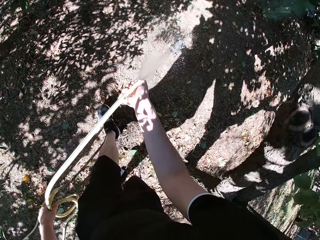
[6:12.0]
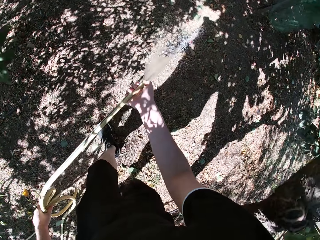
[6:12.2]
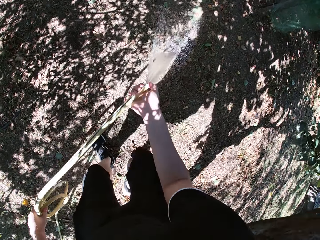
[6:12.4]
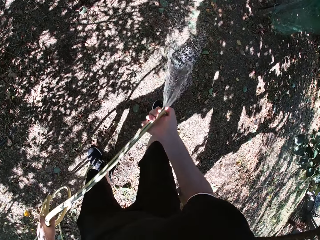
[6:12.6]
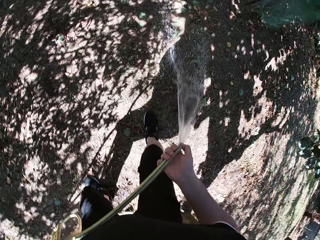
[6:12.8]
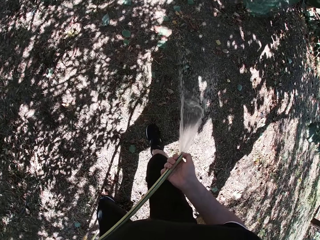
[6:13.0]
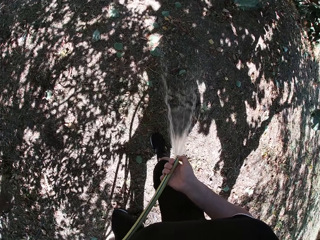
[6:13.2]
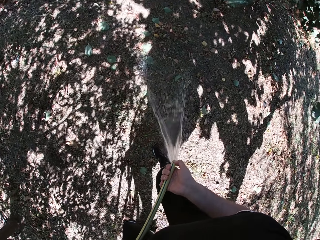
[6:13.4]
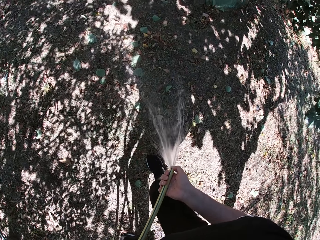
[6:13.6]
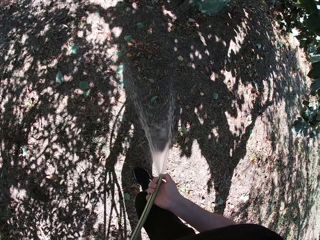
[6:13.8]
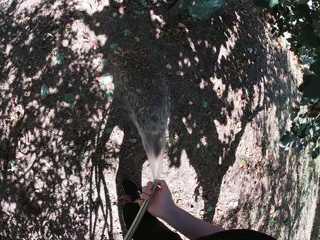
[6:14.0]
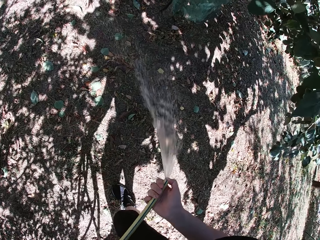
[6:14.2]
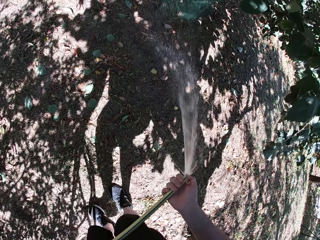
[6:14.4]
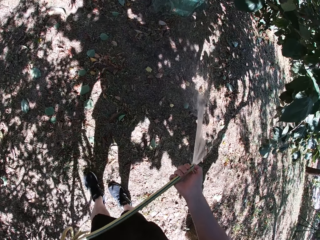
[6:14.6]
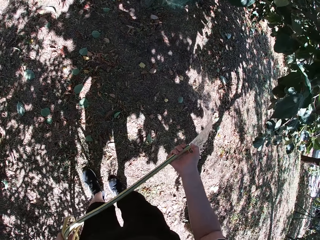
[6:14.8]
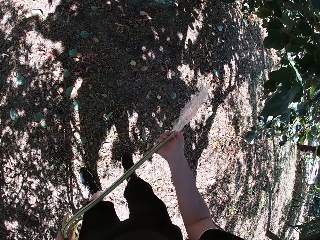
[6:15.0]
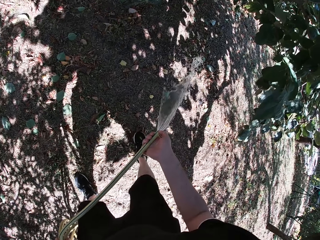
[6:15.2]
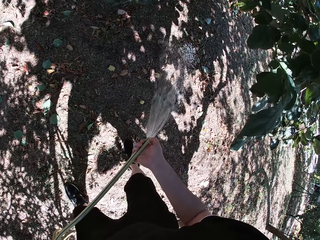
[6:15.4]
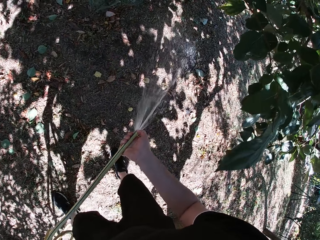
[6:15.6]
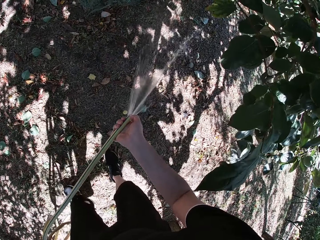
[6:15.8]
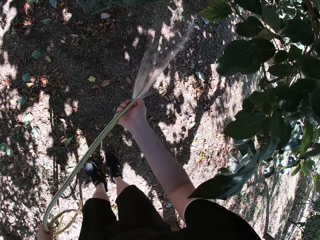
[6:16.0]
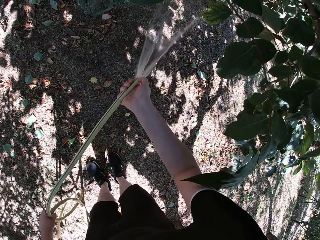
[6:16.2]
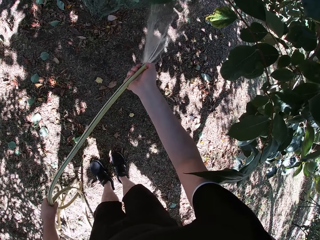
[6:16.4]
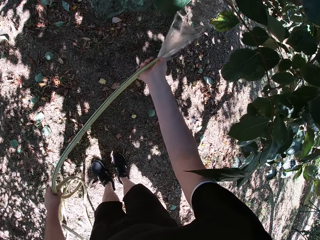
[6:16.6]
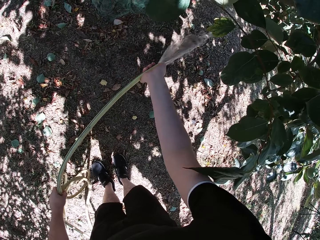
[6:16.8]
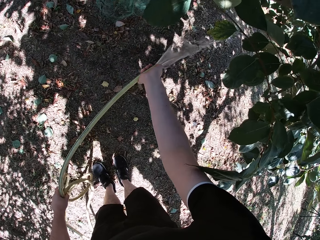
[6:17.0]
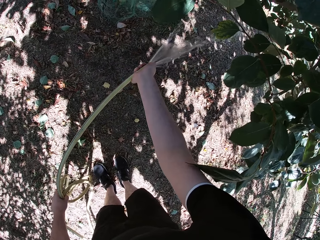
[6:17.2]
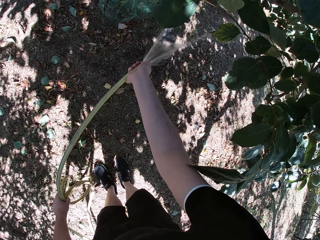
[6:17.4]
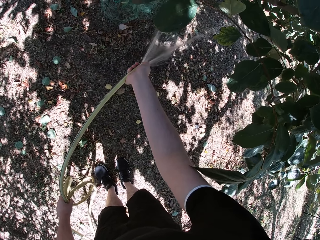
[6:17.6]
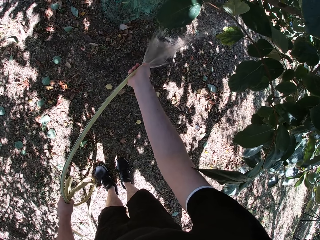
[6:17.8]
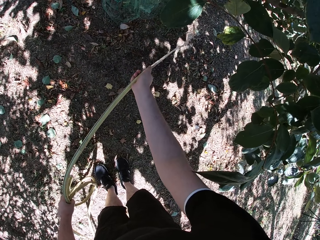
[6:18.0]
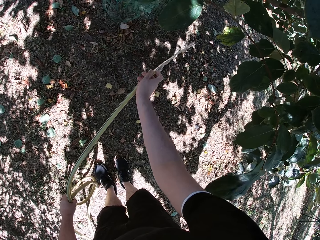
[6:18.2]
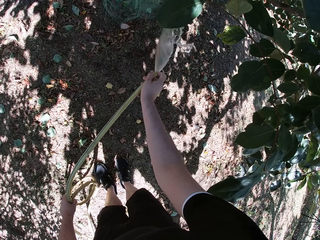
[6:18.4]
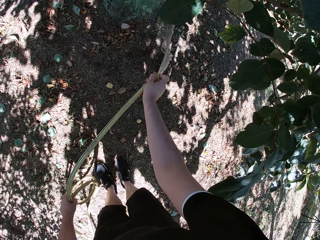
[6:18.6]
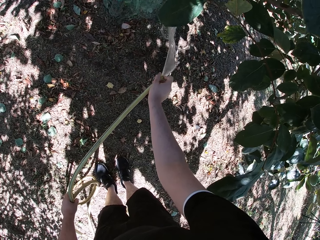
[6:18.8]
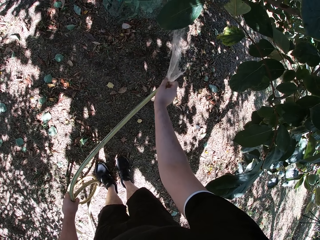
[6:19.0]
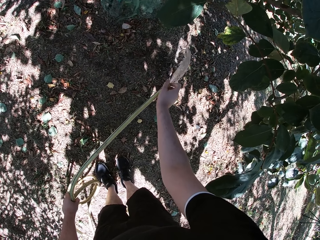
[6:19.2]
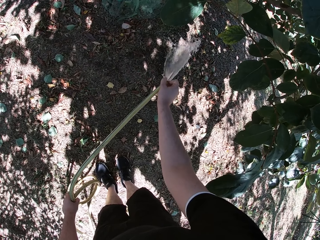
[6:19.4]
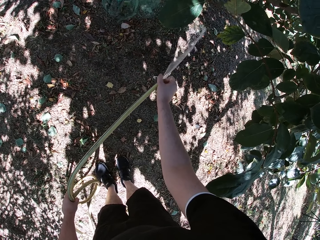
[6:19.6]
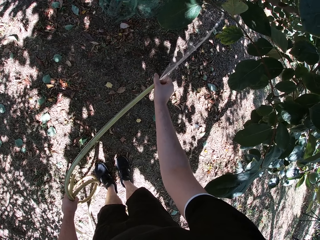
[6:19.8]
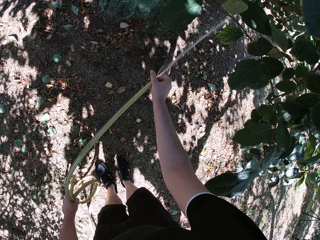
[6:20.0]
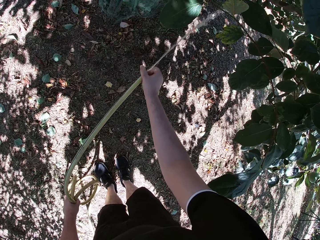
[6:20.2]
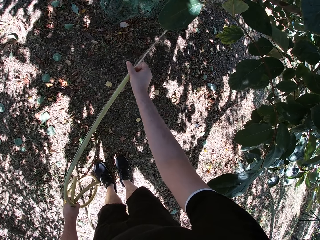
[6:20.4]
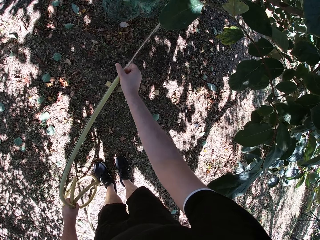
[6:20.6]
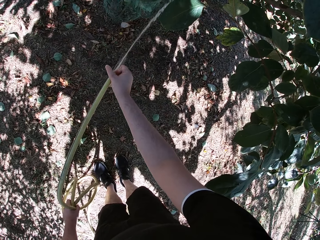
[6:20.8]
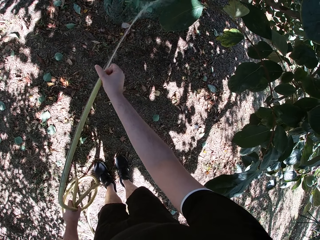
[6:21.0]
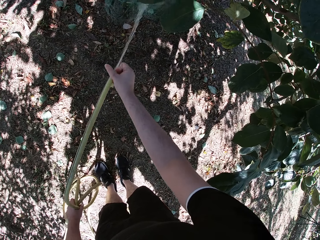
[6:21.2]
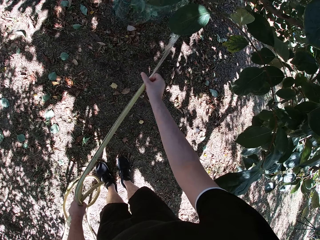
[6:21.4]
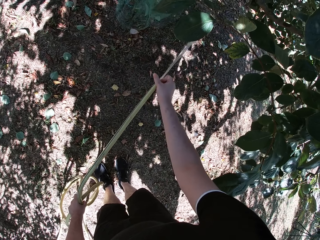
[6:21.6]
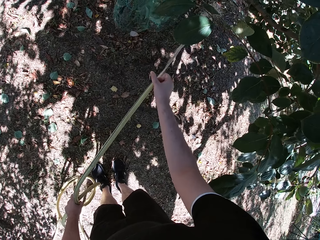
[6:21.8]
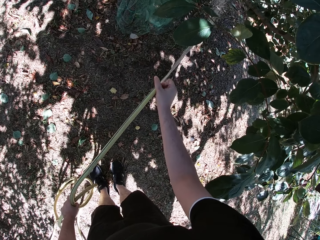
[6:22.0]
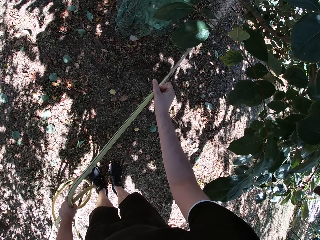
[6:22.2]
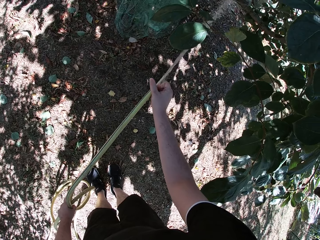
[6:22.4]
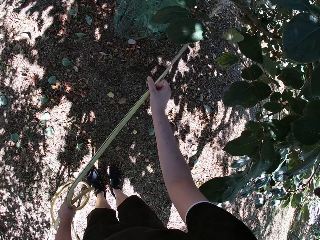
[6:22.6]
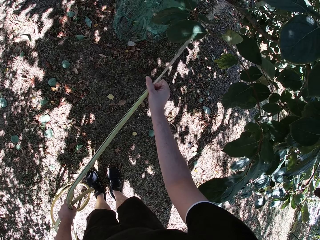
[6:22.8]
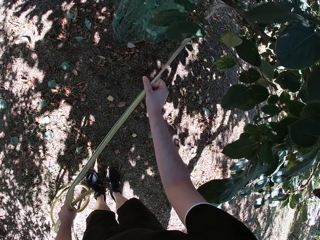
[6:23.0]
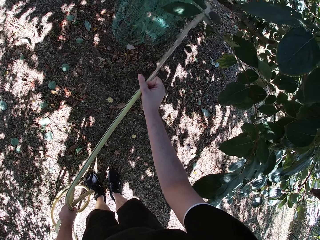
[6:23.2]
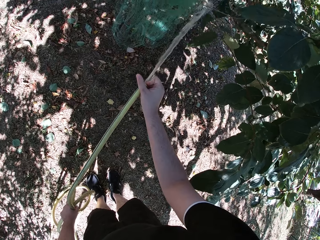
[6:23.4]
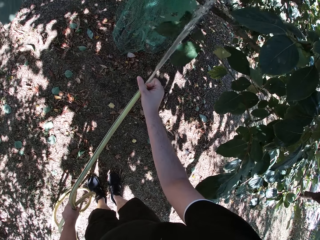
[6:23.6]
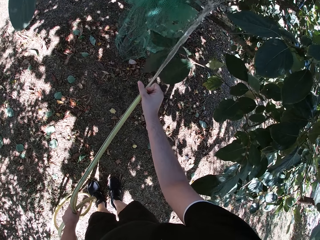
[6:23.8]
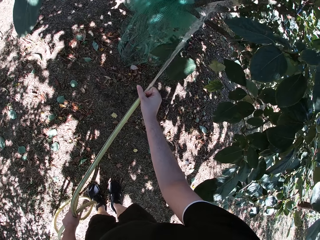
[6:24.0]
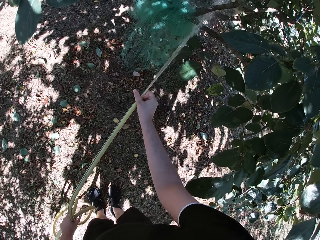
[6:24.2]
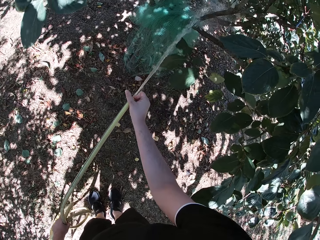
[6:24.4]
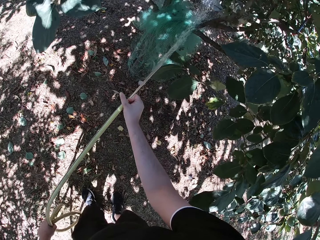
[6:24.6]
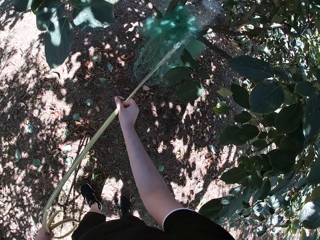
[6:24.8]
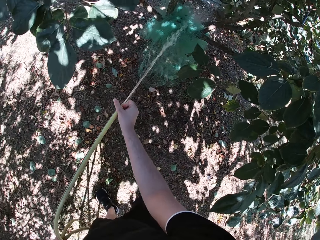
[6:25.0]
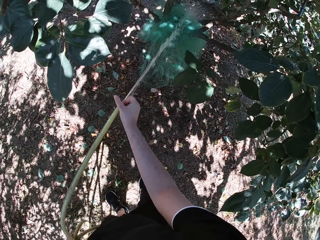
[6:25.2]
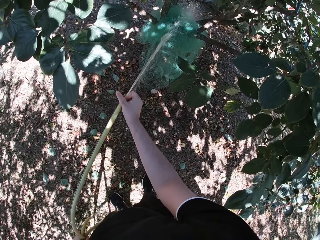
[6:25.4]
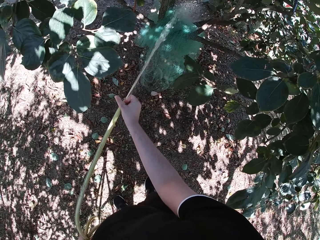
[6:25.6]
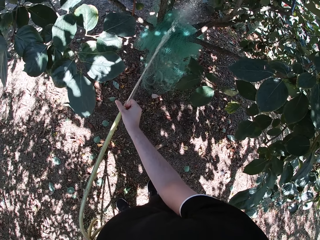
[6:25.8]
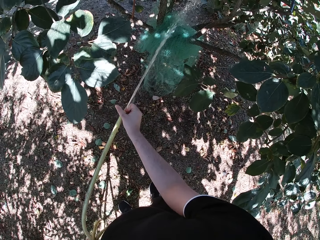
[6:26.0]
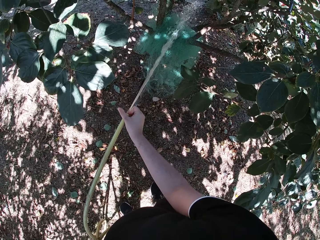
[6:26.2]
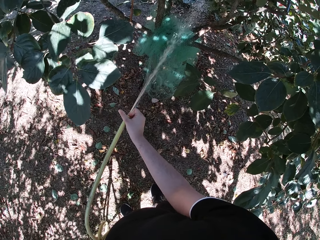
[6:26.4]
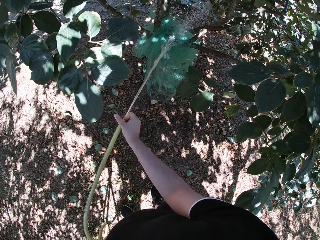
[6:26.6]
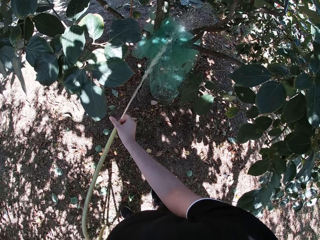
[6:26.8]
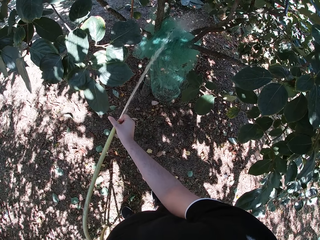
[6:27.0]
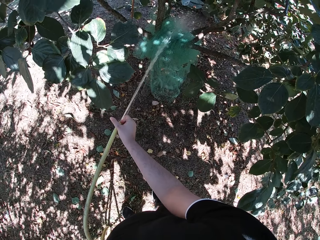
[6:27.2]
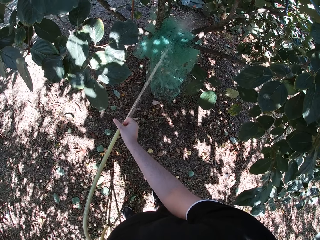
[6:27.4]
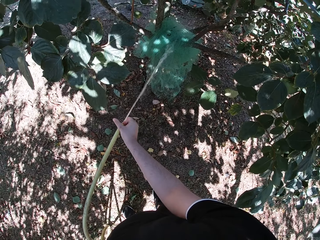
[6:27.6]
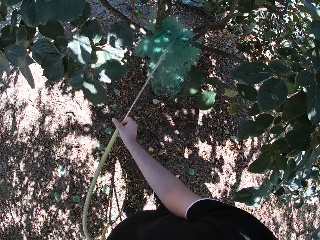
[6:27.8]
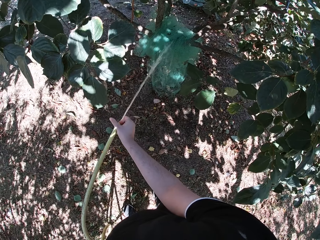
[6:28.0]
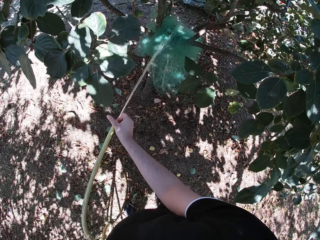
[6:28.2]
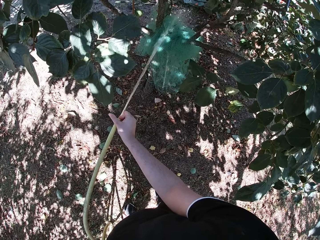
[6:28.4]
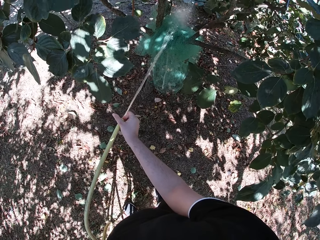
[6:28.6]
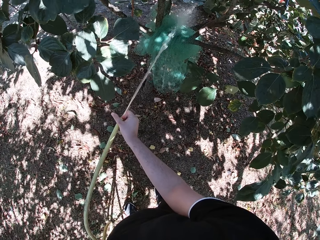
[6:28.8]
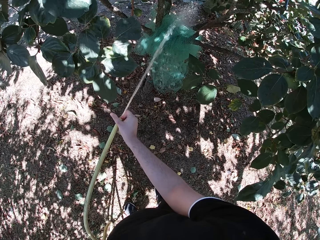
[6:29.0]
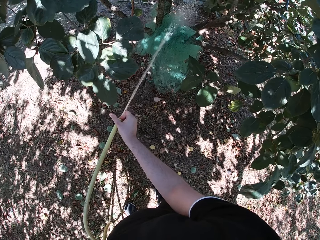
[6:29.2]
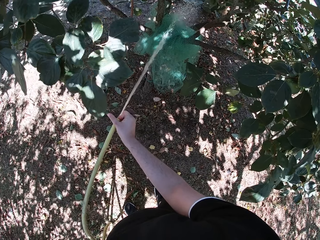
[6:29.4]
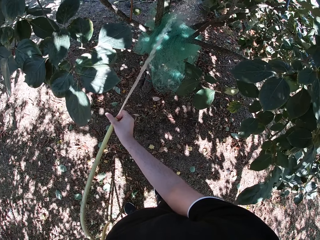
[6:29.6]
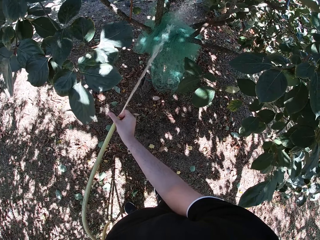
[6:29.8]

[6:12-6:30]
The camera wearer waters the yard. He adjusts the mouth of the hose with his right hand. He waters a plant with the hose in his hands. He sprinkles water on a tree.

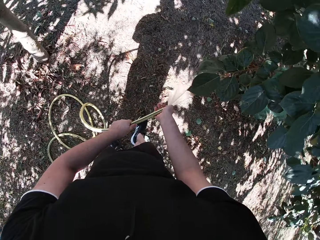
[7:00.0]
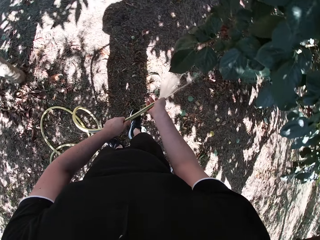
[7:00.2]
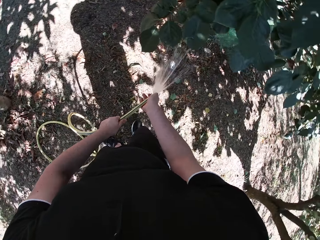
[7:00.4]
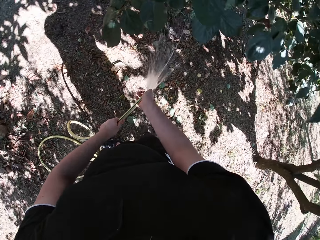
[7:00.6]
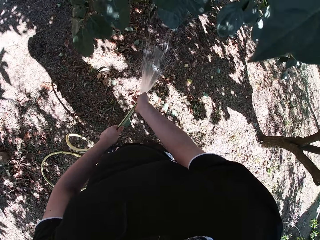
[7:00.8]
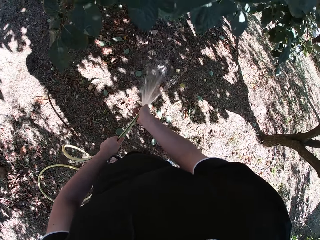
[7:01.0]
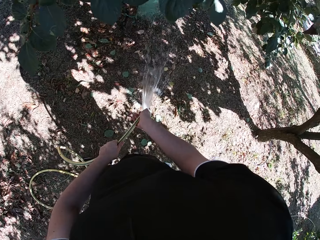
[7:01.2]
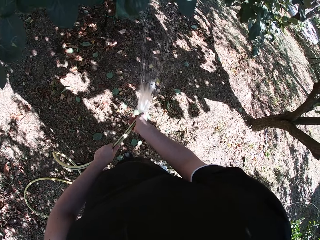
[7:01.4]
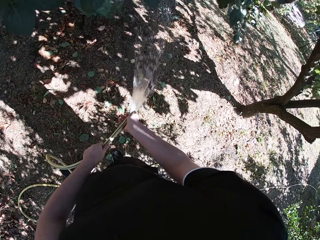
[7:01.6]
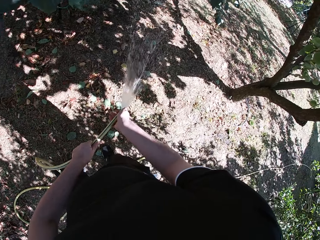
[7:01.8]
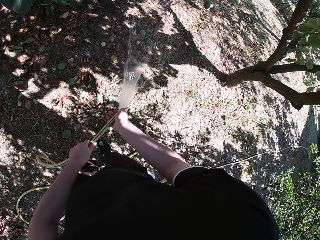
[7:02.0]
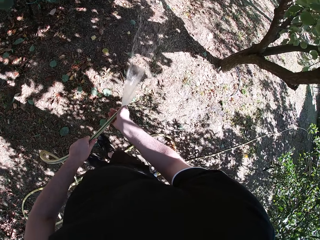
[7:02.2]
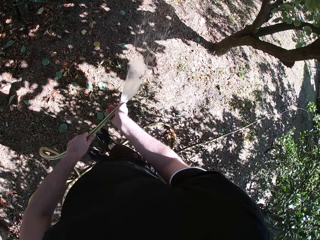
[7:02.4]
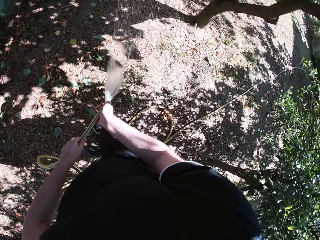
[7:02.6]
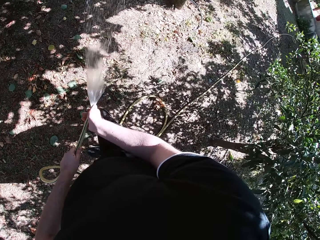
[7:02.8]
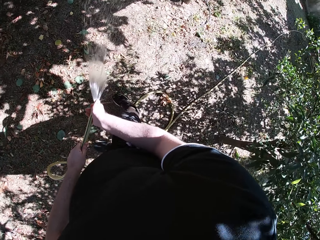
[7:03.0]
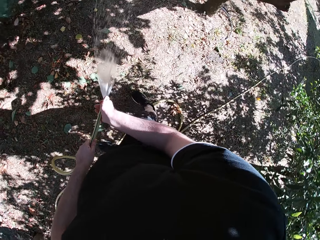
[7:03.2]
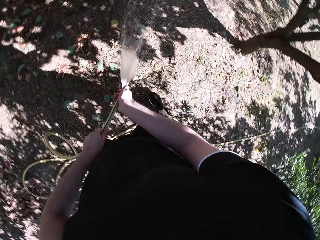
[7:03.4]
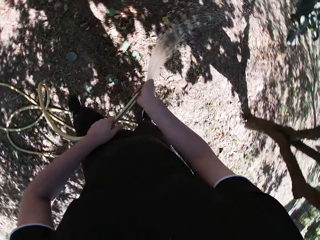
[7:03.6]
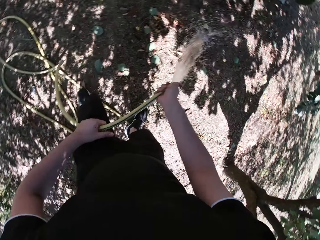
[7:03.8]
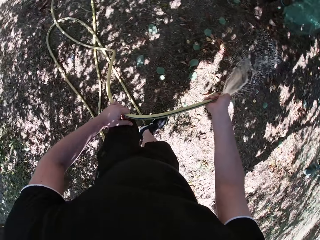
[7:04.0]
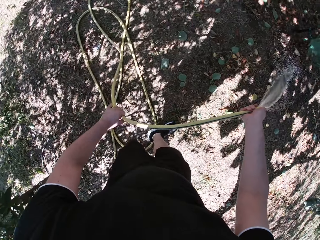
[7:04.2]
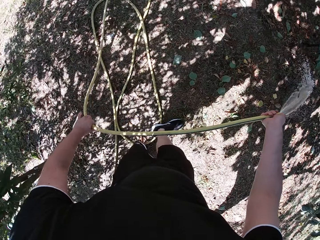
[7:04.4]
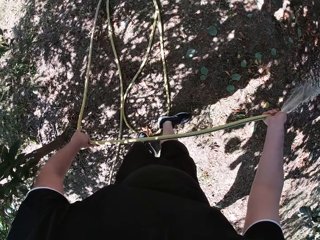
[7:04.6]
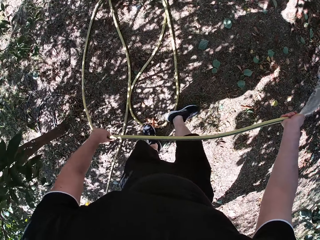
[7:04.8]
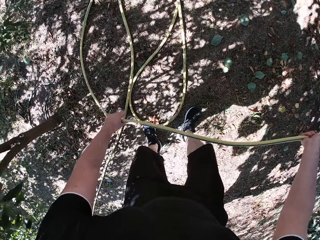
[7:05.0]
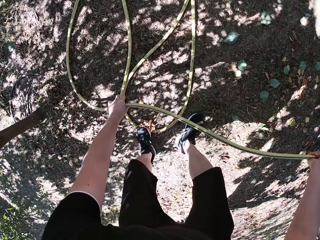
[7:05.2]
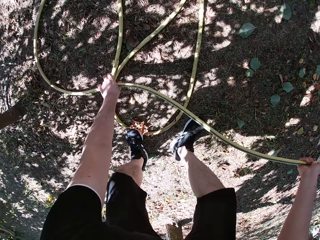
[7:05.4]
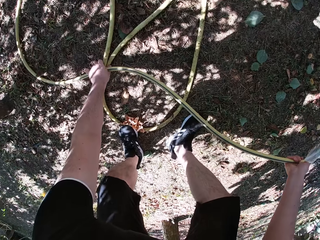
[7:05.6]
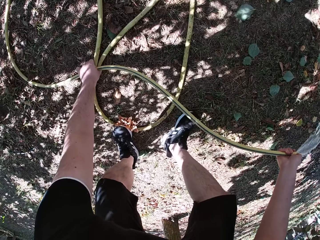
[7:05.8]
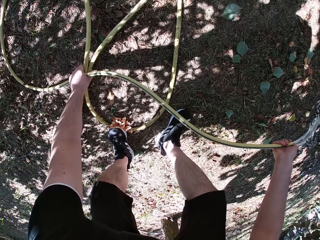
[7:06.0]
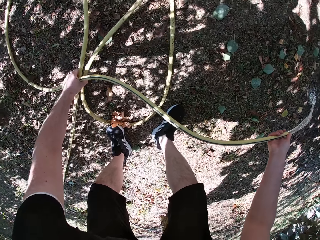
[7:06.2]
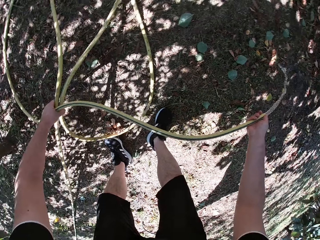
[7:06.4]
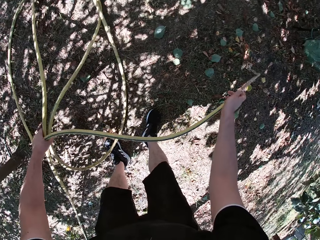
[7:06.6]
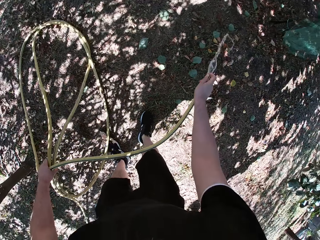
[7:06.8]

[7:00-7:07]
The camera wearer looks around. He changes the position of his left hand on the hose. He picks up more of the hose with his left hand.
